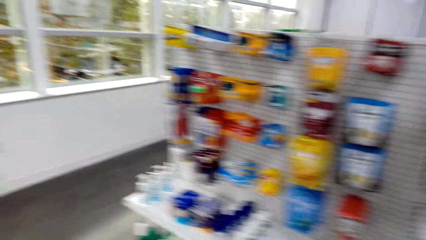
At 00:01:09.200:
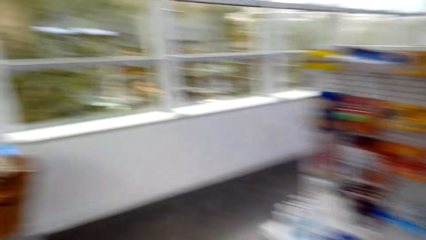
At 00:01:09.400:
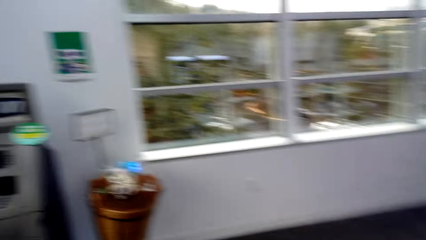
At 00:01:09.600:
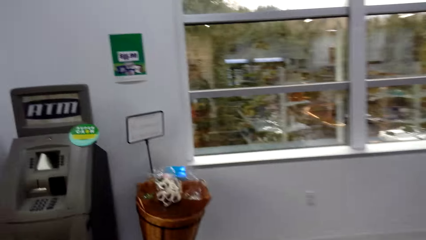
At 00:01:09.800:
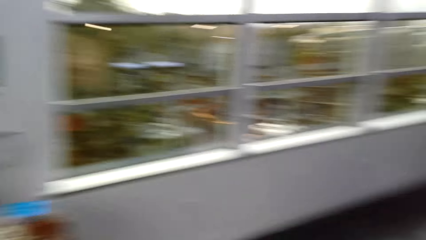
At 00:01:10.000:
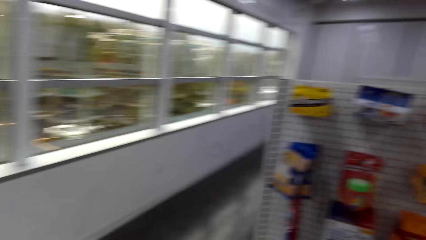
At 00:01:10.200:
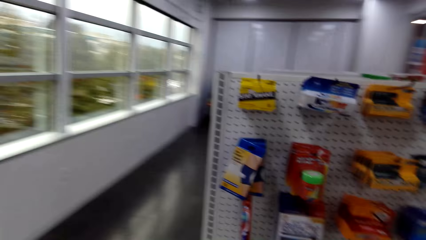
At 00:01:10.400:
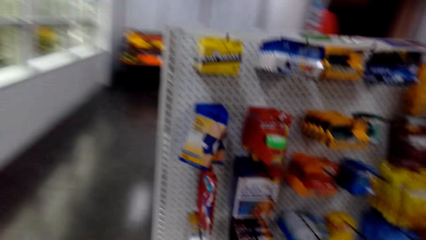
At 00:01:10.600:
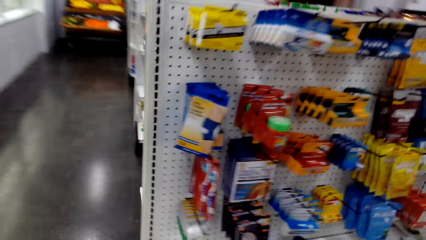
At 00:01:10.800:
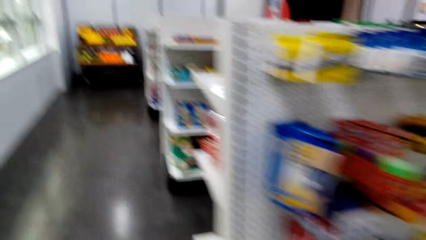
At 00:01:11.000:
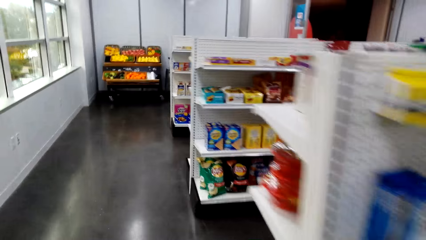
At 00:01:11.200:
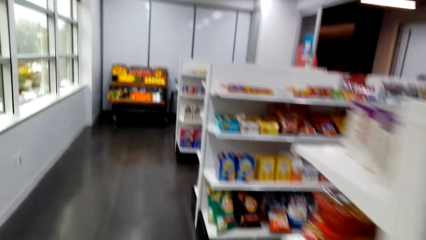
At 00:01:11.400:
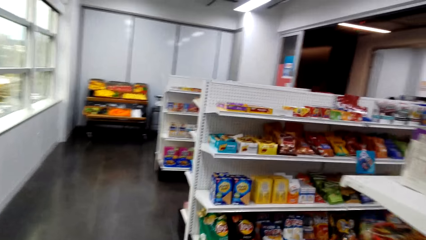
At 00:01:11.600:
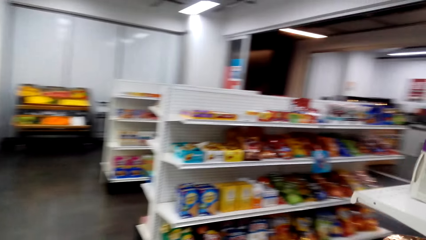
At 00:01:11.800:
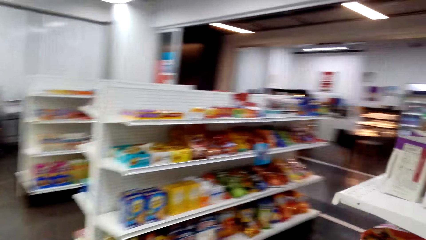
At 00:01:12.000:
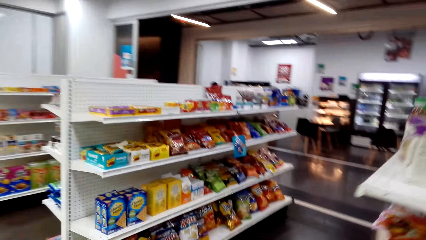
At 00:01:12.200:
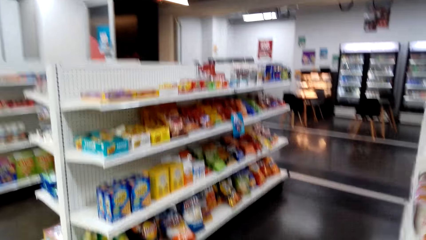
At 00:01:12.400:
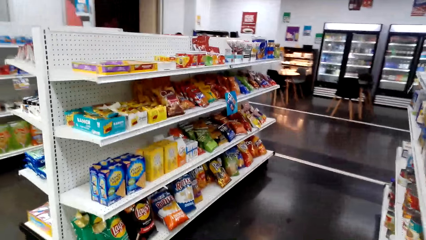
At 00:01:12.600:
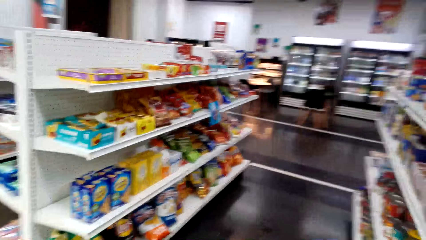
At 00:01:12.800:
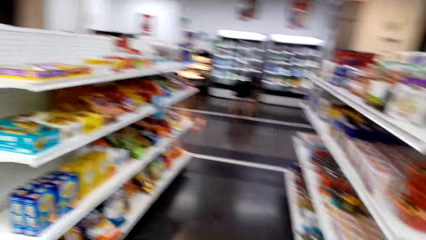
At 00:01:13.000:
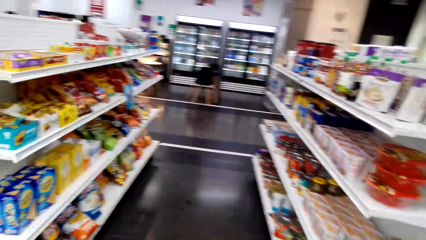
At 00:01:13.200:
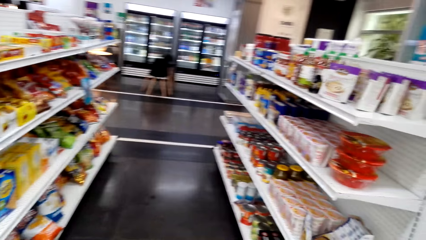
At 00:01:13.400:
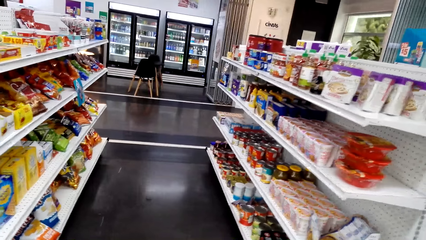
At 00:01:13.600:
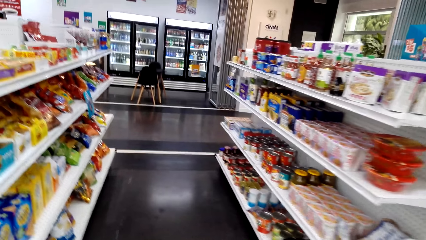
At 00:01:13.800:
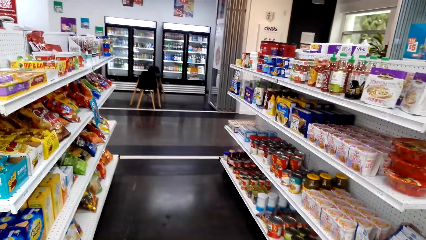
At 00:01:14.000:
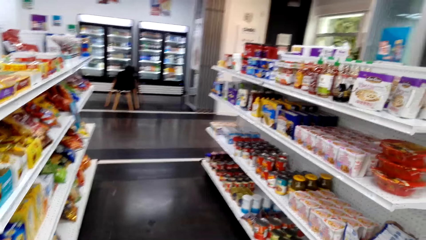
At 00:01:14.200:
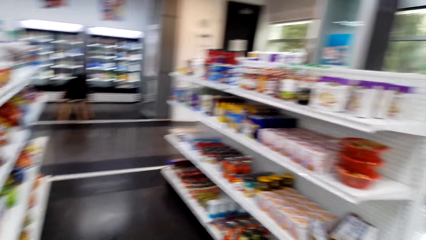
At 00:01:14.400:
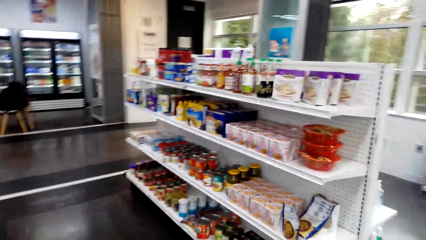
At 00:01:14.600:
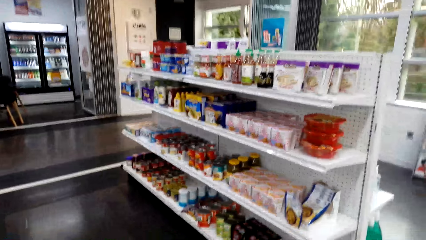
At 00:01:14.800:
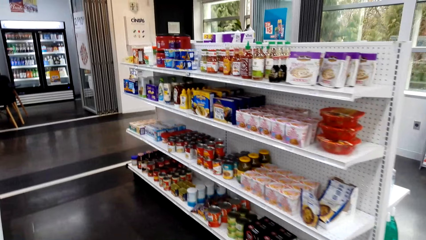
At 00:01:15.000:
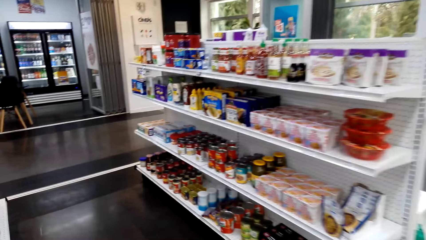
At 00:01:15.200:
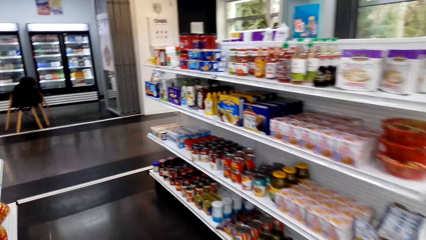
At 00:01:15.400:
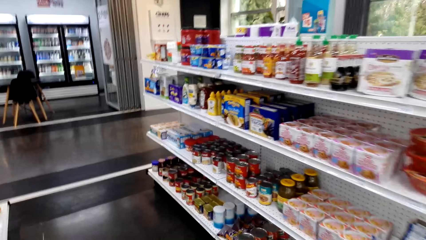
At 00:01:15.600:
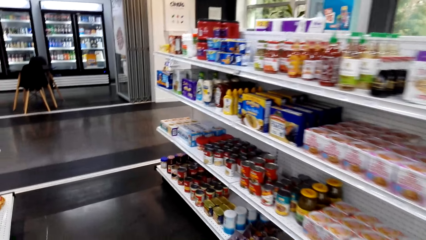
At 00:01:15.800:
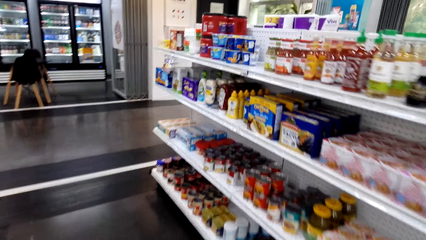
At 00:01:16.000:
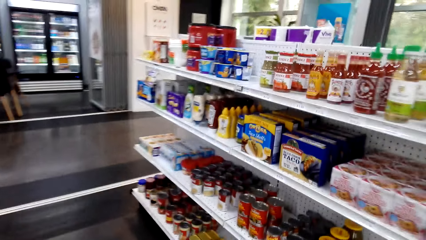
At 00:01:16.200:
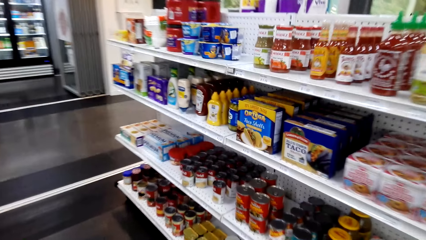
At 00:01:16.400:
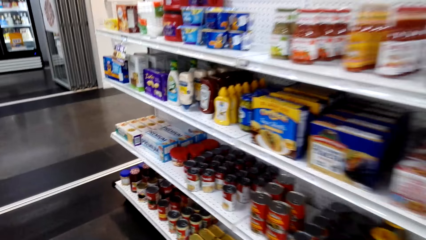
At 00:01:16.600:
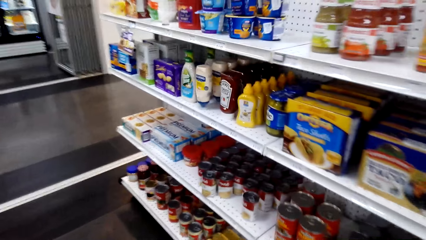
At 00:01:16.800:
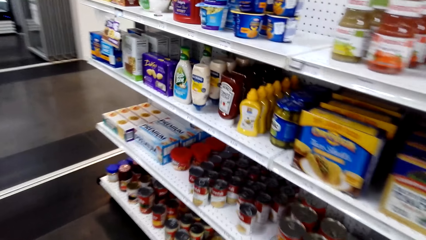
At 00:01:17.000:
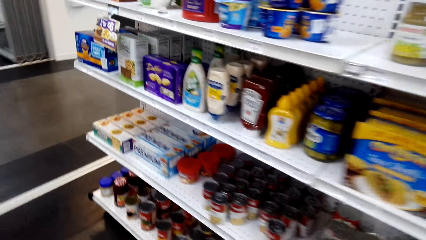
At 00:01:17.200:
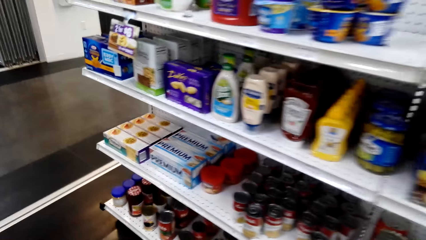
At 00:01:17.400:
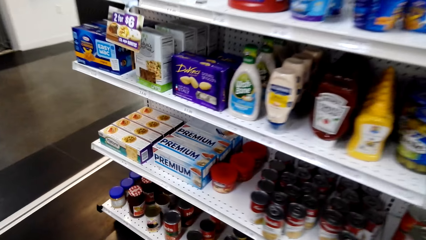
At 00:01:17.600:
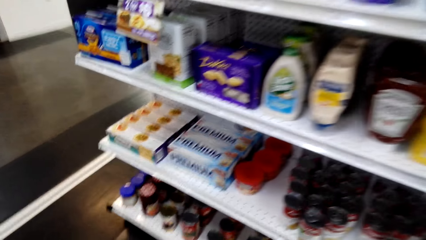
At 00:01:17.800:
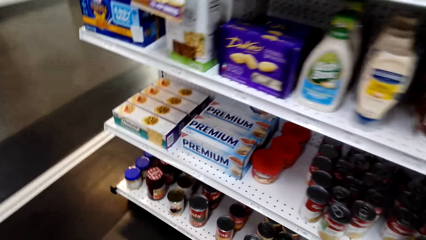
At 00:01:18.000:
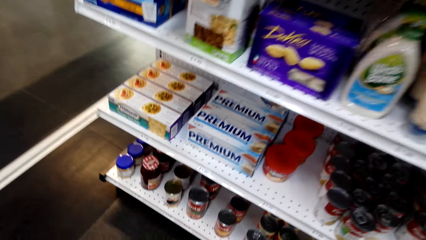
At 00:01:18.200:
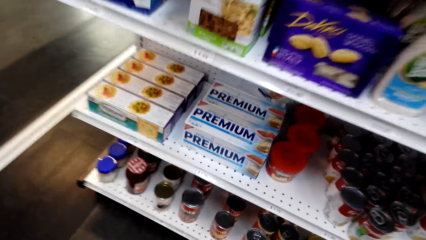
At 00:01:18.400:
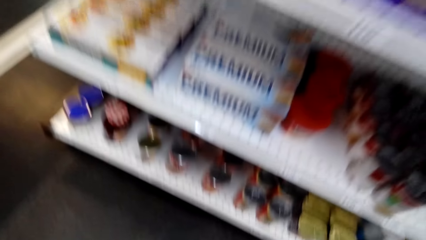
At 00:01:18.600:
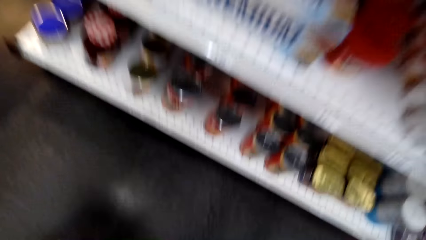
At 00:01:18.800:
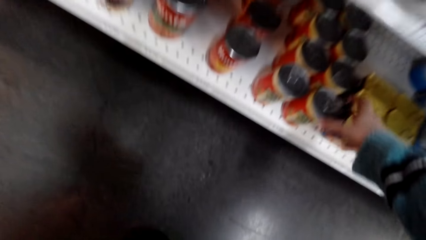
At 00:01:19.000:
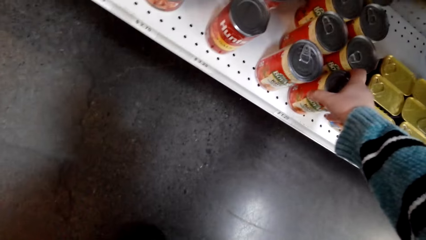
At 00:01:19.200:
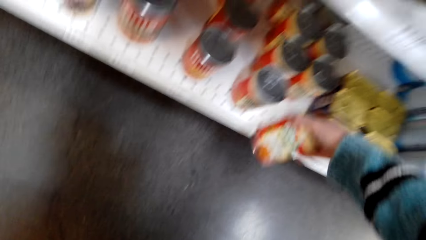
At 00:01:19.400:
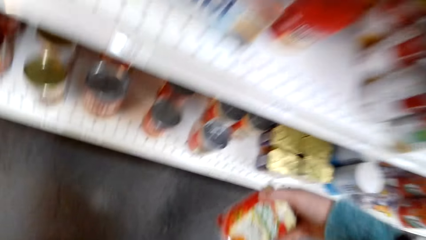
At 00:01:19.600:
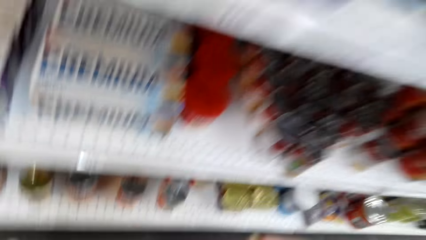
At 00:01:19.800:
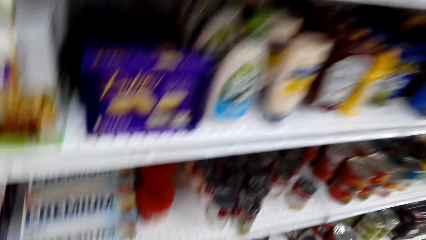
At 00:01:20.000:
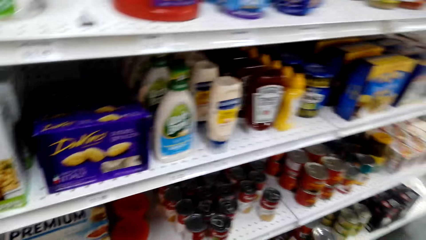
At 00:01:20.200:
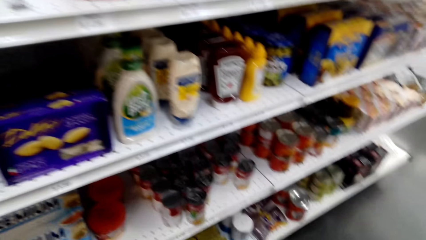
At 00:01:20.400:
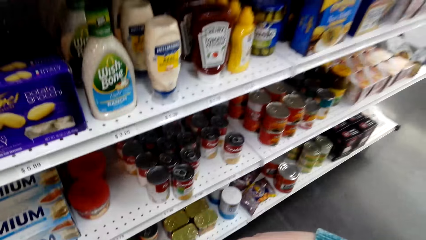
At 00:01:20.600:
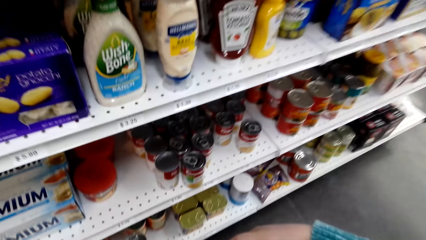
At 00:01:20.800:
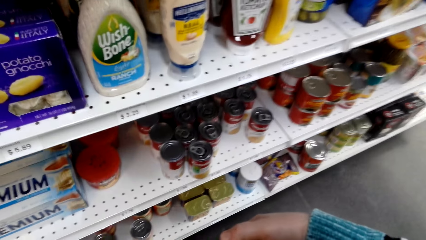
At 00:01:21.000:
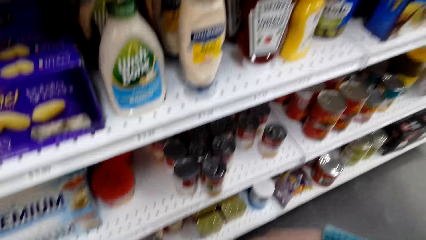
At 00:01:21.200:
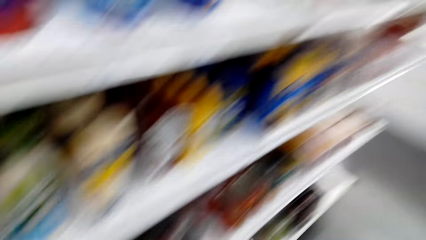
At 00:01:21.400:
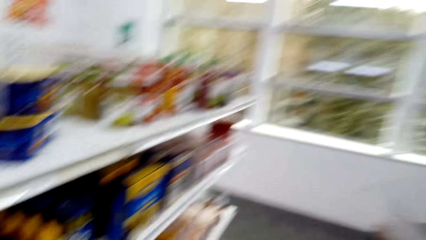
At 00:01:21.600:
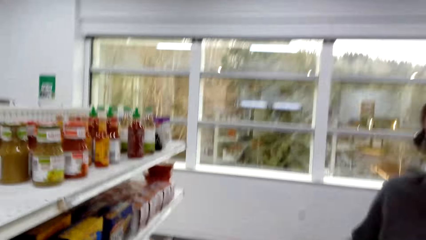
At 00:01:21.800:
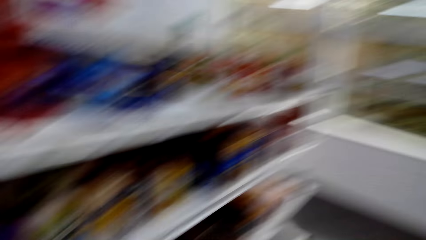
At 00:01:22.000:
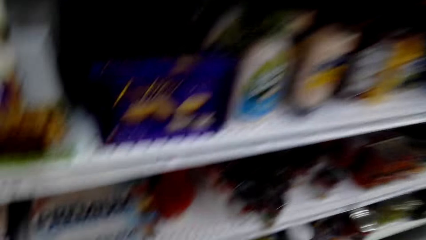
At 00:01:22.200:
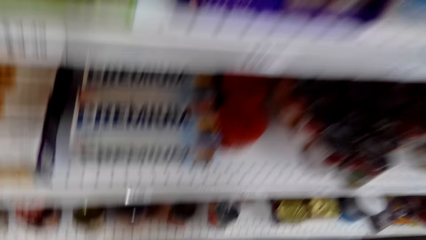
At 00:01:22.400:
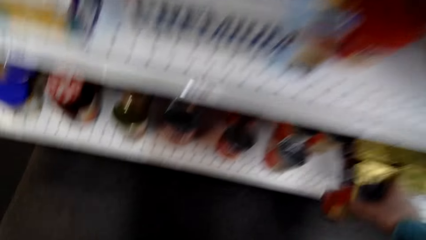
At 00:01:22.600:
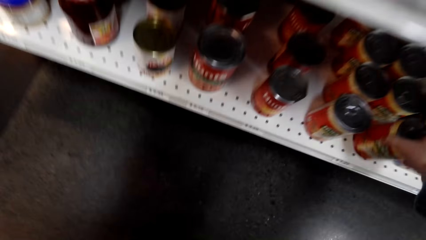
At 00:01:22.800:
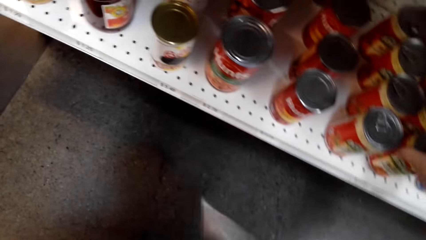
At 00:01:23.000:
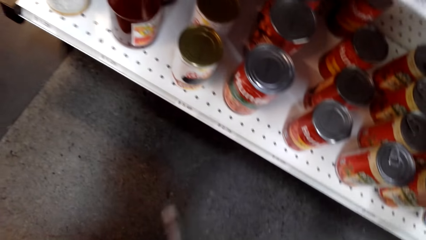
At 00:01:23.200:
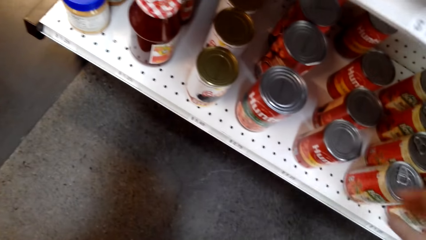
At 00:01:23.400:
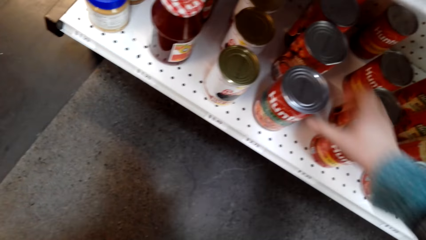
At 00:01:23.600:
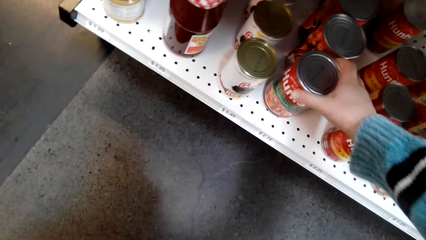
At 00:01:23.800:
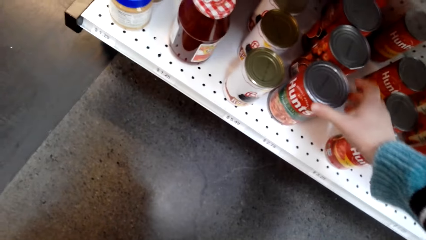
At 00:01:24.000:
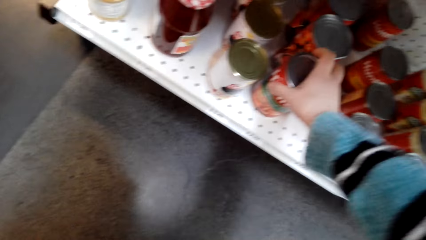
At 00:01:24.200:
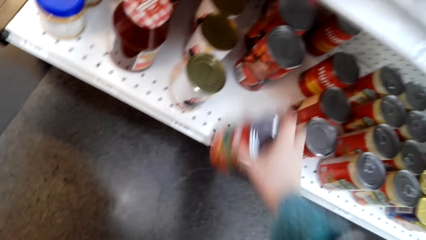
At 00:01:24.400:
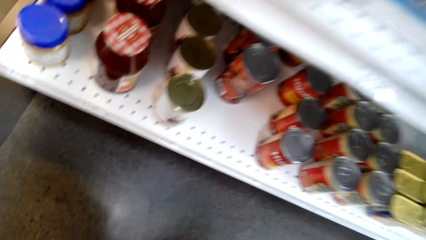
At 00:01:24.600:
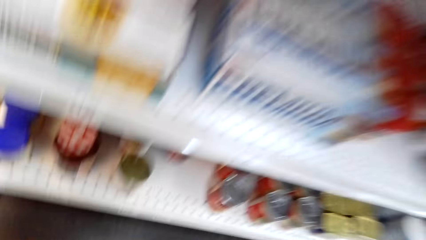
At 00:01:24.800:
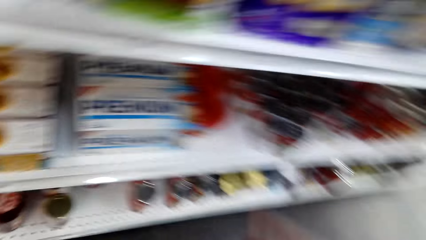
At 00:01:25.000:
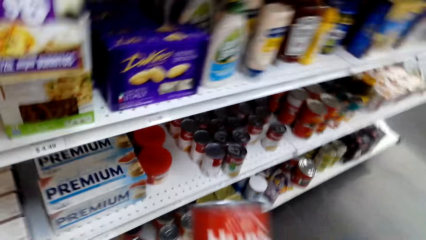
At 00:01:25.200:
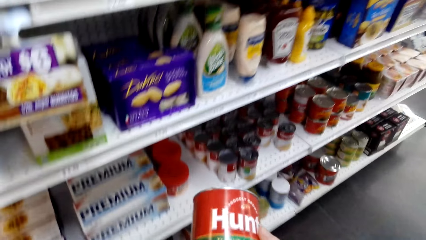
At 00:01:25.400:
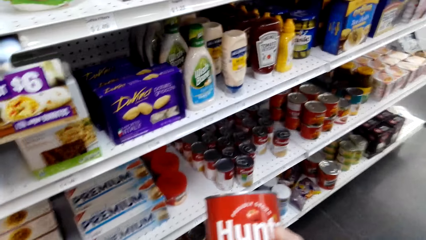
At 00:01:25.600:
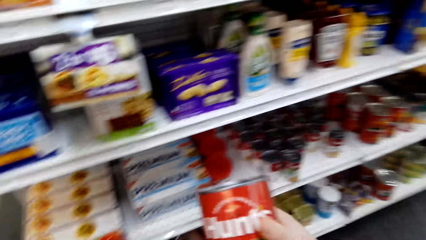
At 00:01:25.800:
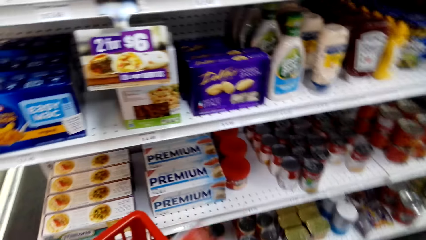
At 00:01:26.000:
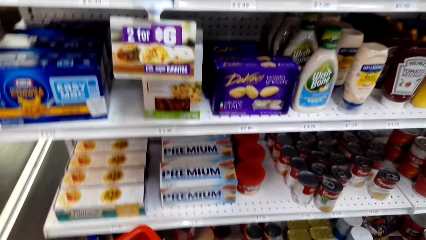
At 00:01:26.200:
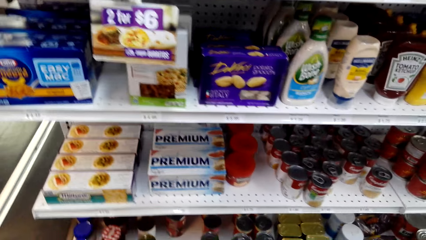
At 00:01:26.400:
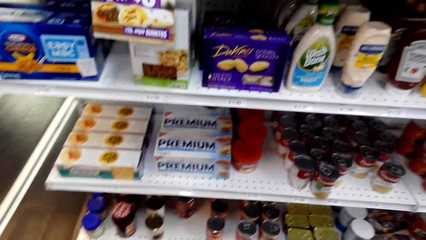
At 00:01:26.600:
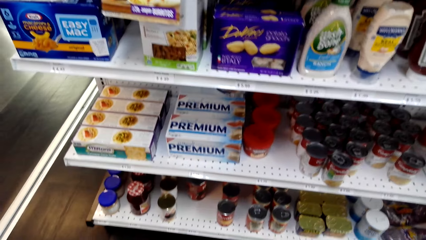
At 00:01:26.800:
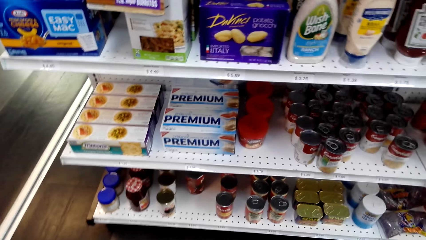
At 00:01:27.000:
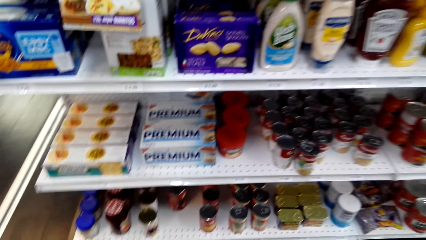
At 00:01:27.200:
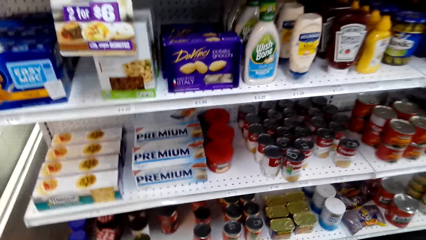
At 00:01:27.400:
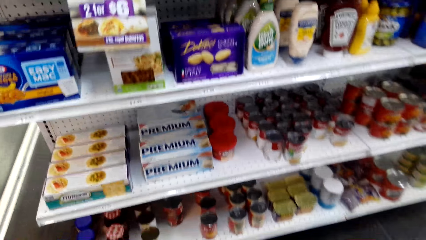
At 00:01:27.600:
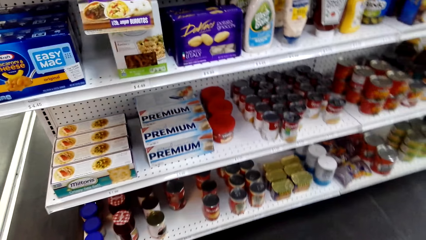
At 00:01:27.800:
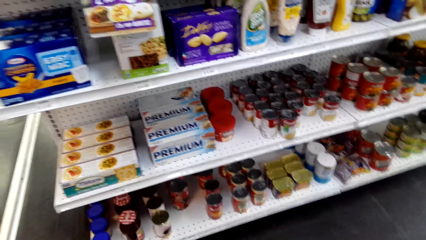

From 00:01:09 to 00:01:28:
The camera wearer picks up a storage can from the shelf. They look around. They put the storage can on the shelf. They pick up a storage can from the shelf. They check the writings on the storage can. They put the storage can in the shopping basket.
